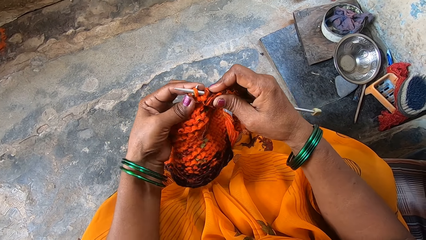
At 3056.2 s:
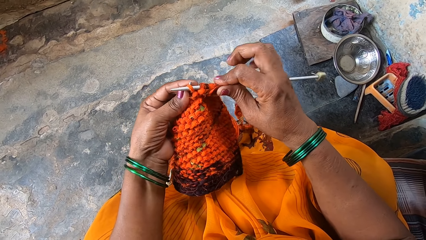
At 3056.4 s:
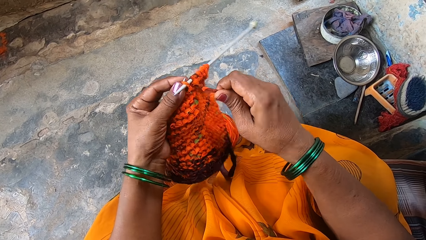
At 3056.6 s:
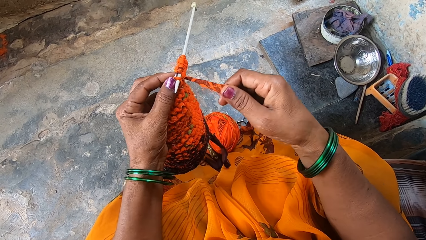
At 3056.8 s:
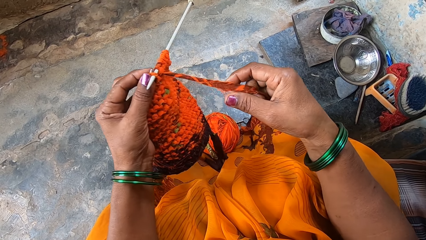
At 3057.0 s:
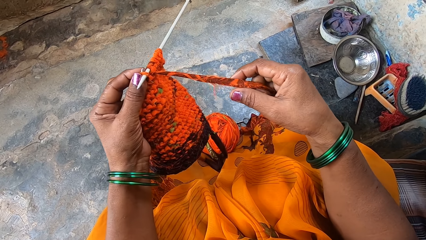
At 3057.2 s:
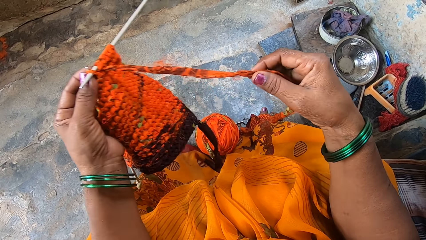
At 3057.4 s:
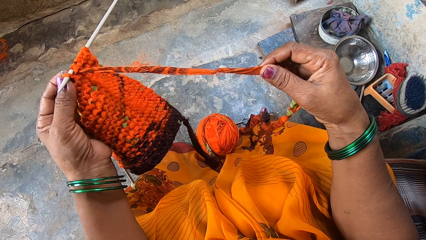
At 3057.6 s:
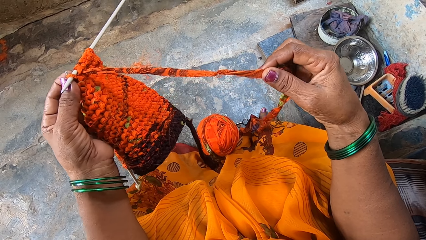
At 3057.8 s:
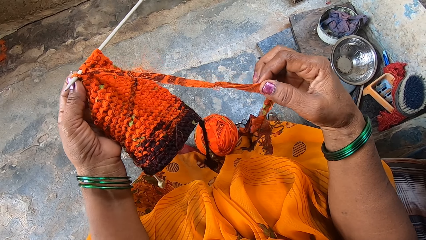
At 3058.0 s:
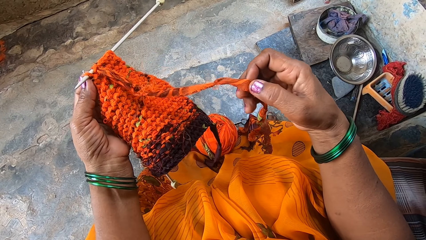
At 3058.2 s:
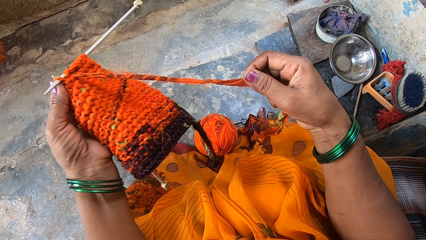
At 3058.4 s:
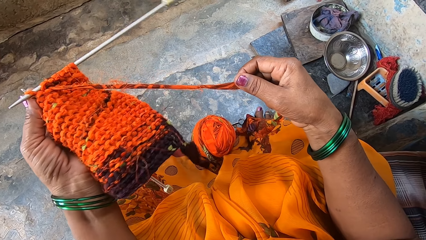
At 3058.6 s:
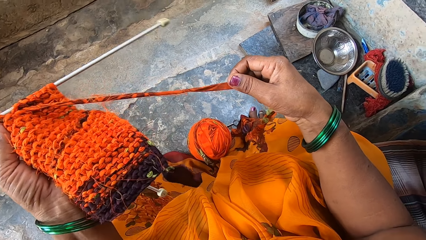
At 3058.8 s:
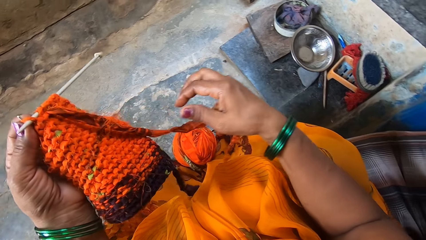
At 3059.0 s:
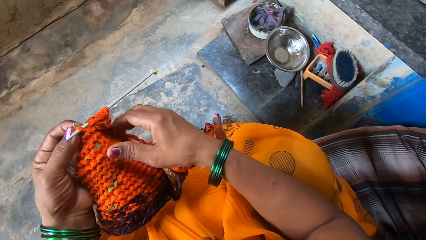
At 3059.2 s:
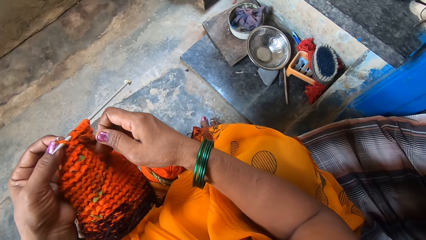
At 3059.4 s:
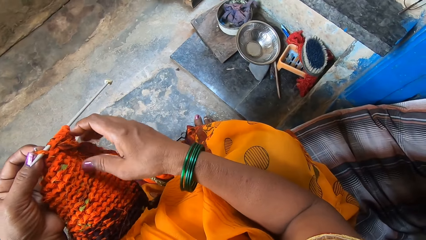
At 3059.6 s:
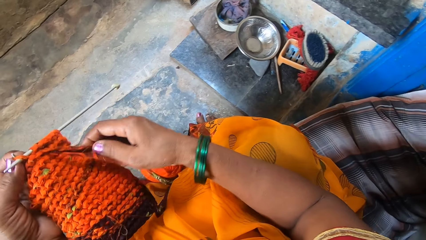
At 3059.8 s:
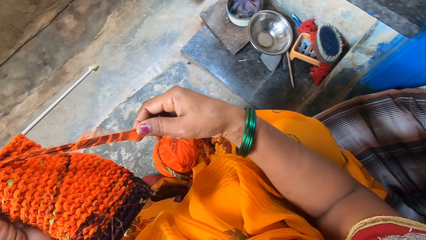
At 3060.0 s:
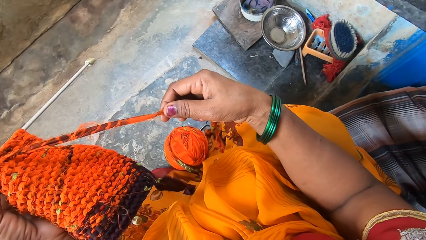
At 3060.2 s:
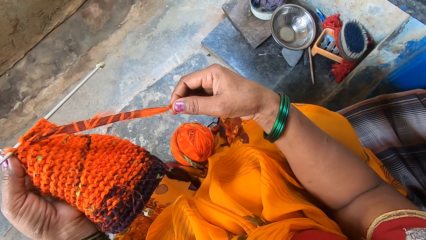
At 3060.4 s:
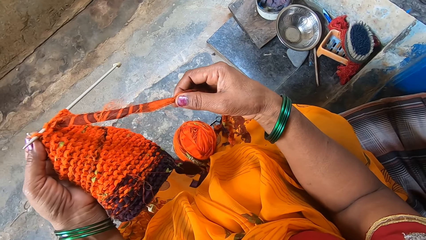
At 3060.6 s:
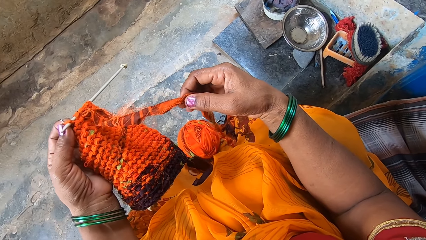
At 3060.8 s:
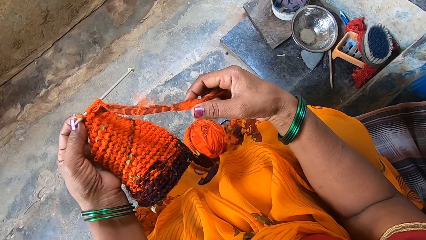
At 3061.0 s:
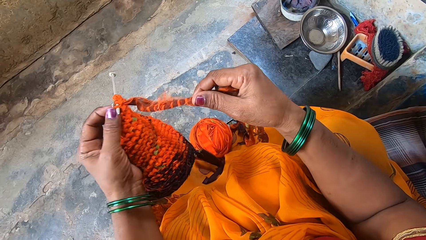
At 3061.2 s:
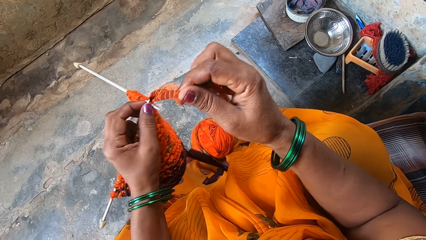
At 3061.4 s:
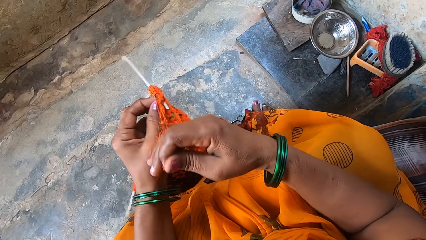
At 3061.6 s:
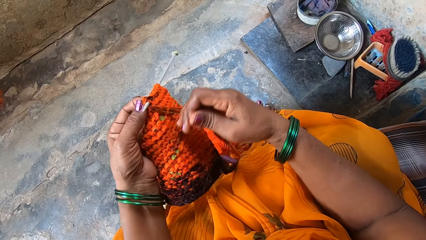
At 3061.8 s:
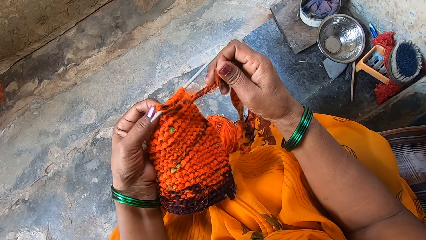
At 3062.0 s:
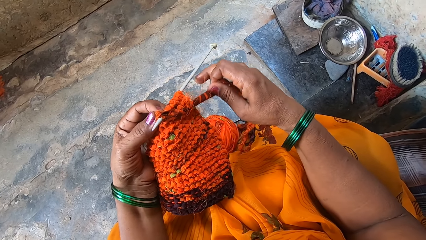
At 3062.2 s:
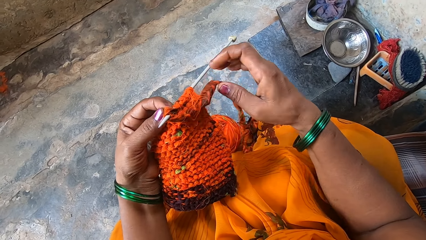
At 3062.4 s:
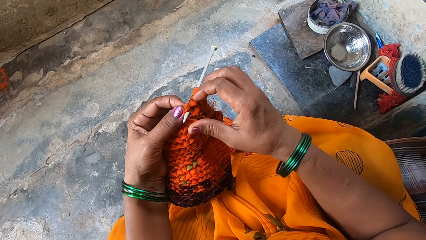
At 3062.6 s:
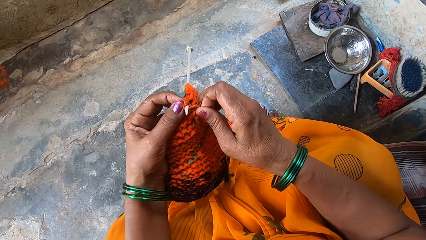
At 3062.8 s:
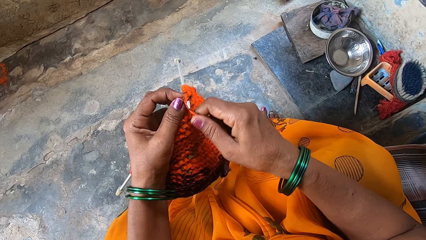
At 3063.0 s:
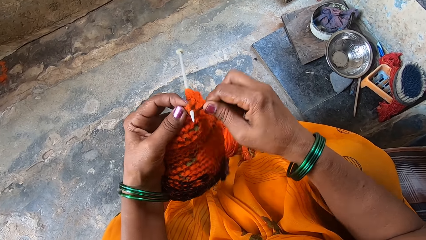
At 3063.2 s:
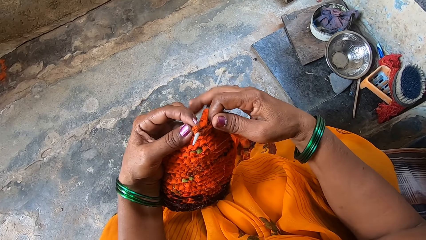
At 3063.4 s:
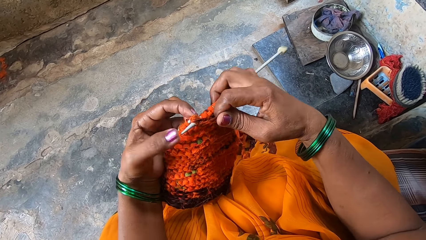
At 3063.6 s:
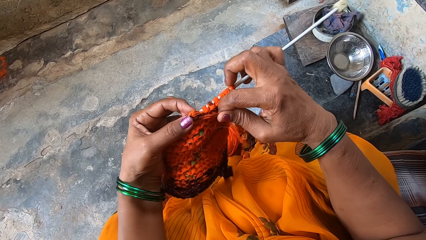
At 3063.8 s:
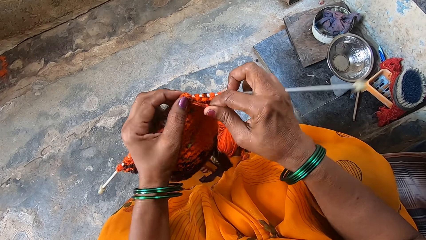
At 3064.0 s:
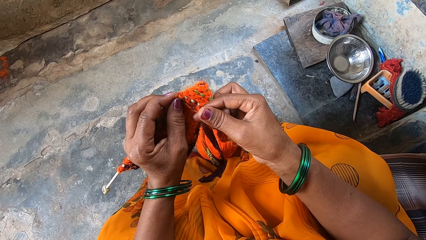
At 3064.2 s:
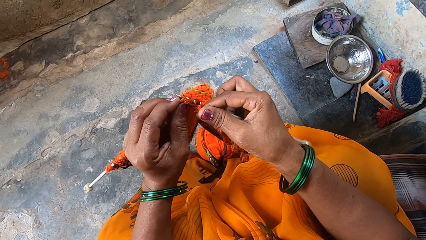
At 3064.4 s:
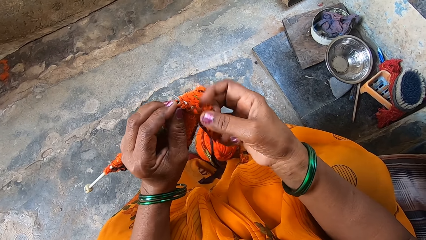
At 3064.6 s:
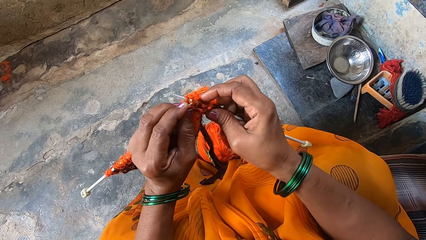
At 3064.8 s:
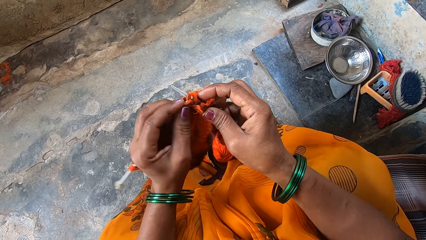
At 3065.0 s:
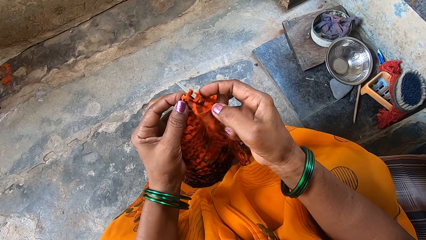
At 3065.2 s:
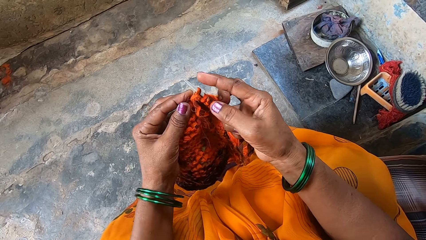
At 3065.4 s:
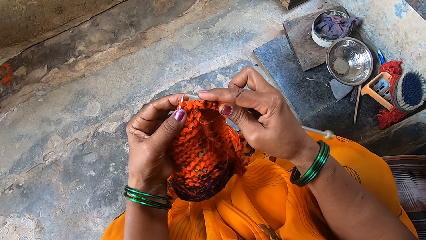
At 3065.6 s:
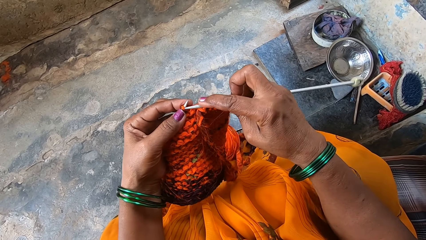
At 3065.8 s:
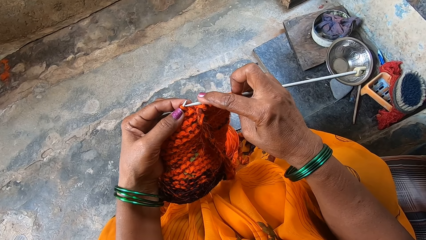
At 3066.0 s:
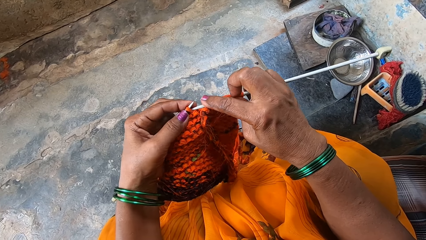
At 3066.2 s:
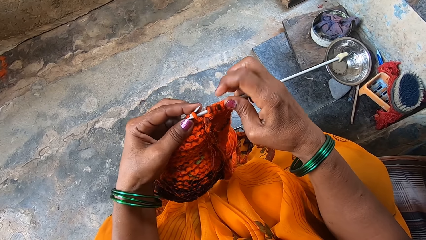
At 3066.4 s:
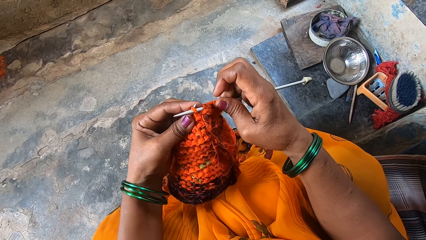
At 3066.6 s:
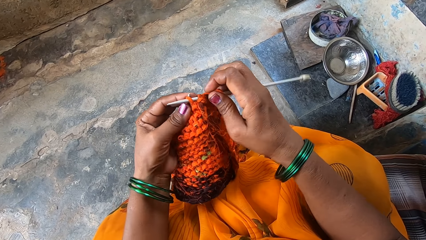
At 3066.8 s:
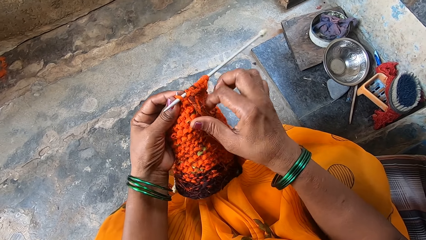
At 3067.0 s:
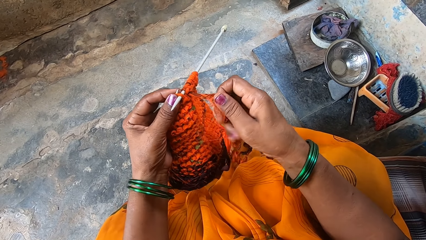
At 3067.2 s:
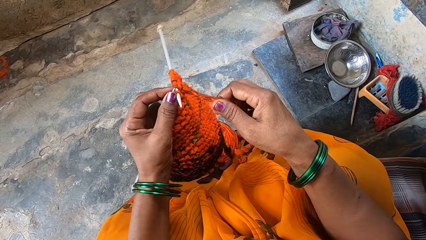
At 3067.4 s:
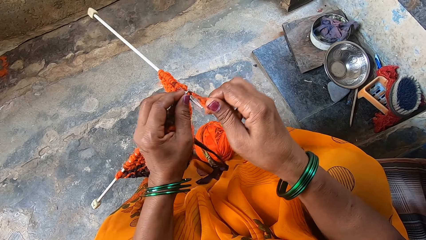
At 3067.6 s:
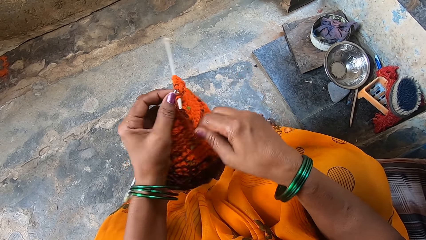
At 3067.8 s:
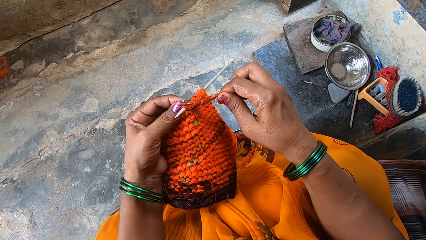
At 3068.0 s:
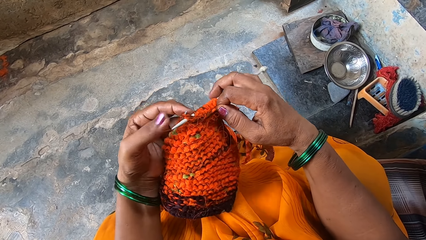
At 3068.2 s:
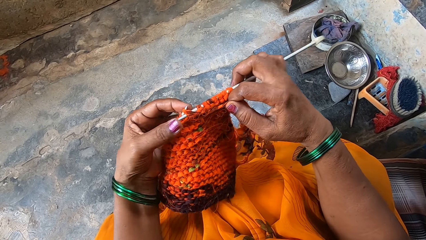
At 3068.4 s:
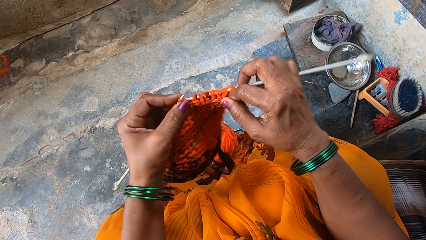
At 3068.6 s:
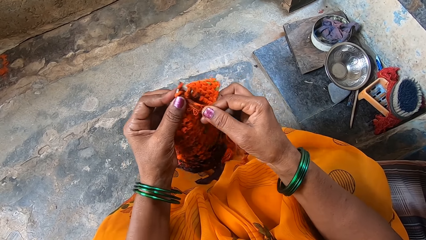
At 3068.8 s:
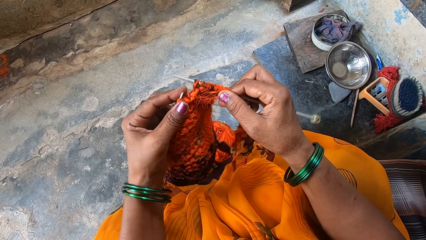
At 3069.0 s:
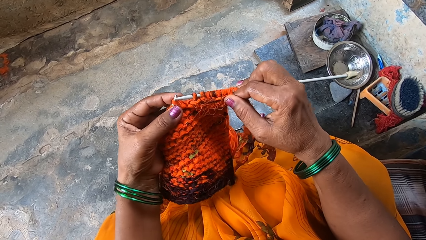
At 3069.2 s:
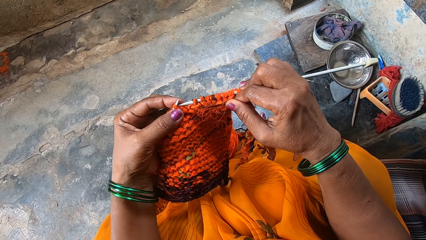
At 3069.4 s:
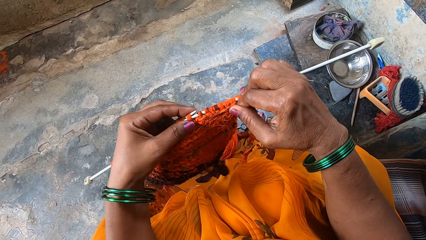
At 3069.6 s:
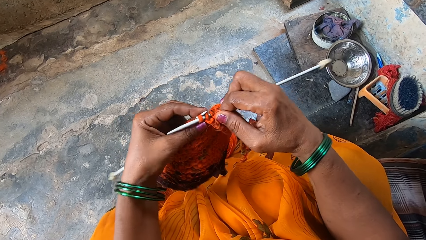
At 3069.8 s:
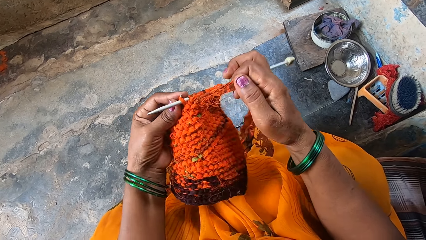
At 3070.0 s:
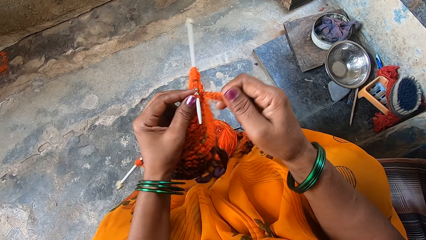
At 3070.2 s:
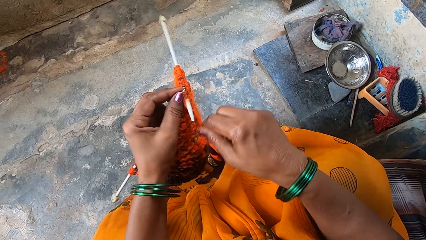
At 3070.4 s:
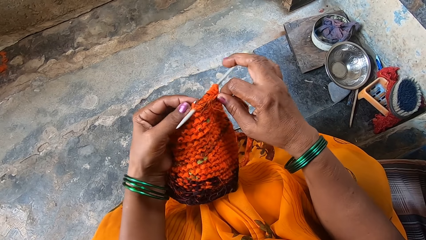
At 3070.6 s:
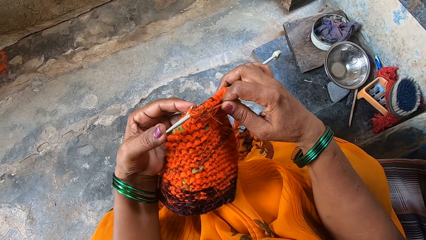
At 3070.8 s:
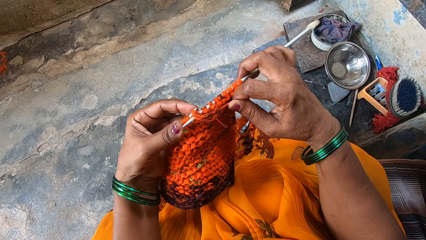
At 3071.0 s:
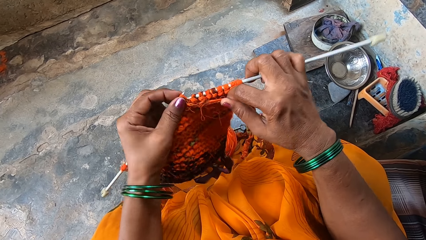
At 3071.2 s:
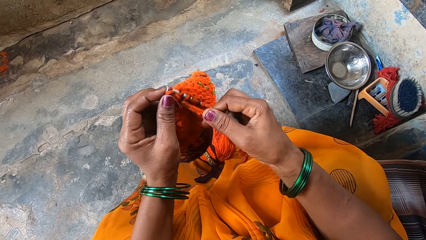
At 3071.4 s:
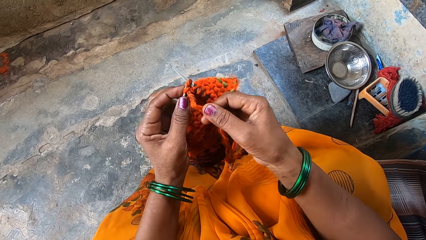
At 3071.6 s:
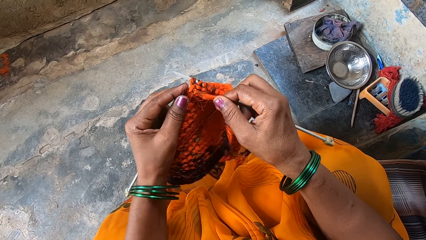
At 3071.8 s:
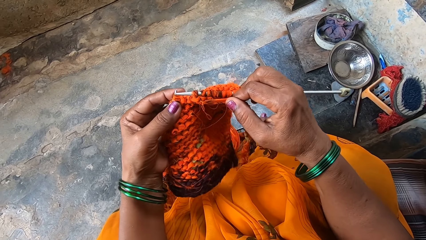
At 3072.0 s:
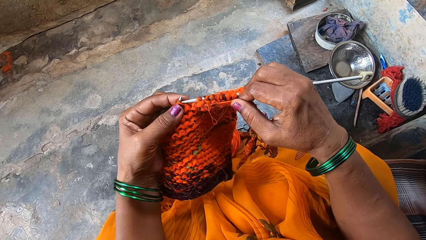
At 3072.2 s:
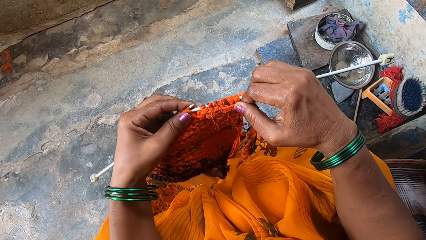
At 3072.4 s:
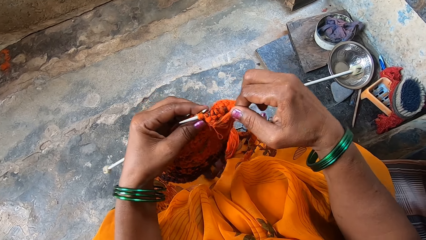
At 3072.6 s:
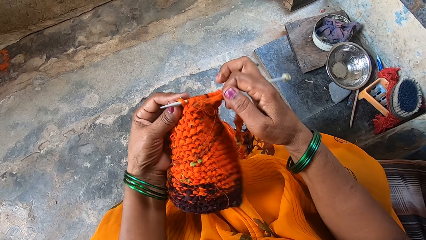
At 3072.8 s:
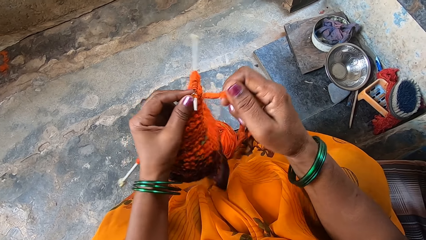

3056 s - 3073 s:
The camera wearer knits the fabric. They hold a thread. They stretch out the knitting material. They pull the thread. They hold the thread. They loop the thread on a knitting needle. They hold the thread. They hold the knitting needle. They knit the fabric with cloth strips. They hold the thread. They loop the thread on the knitting needle. They hold the knitting needle. They knit the fabric. They loop the thread on the knitting needle. They hold the knitting needle. They knit the fabric.
